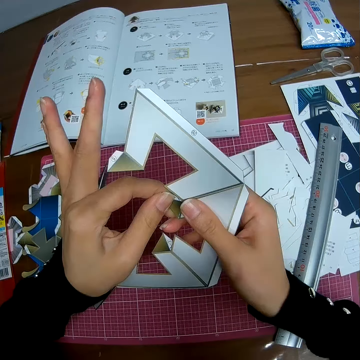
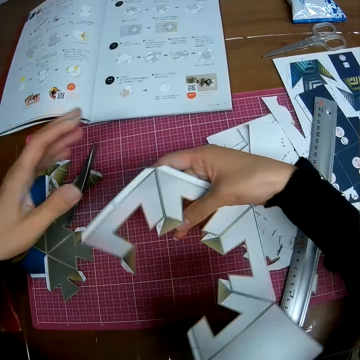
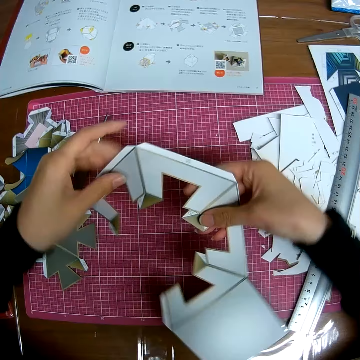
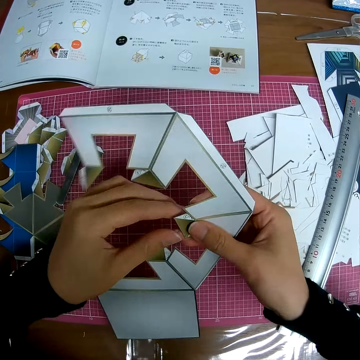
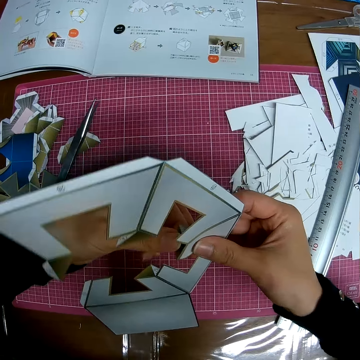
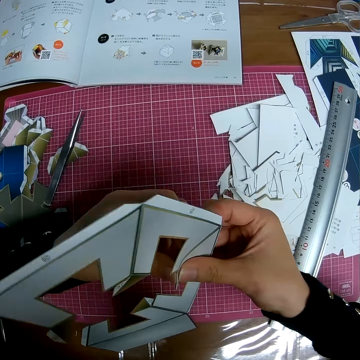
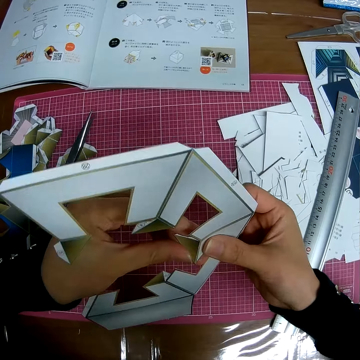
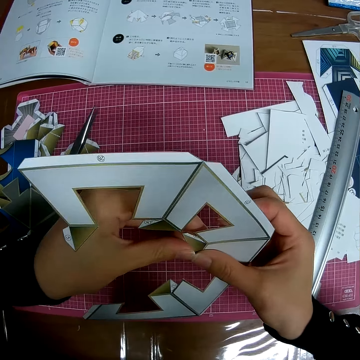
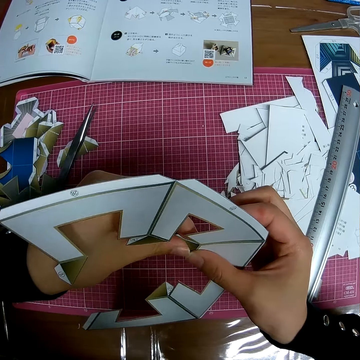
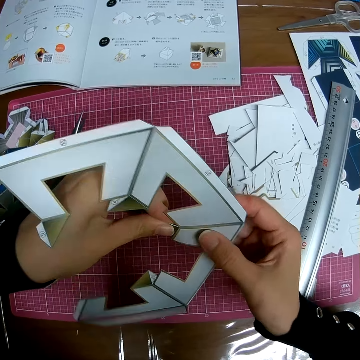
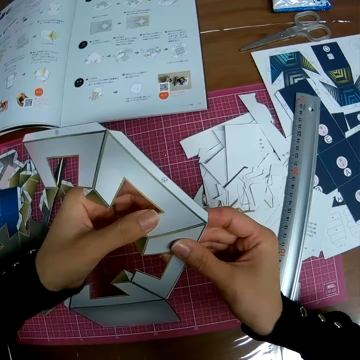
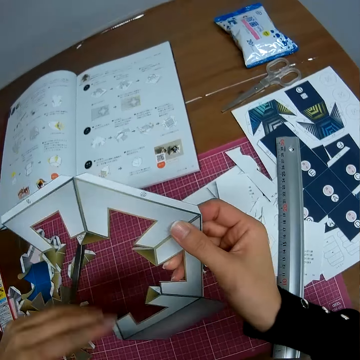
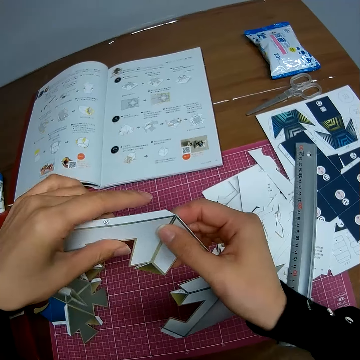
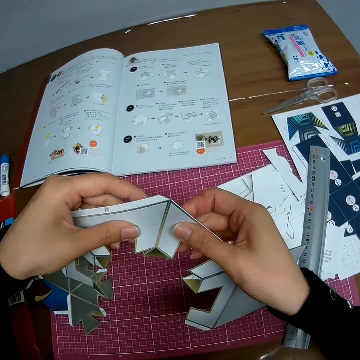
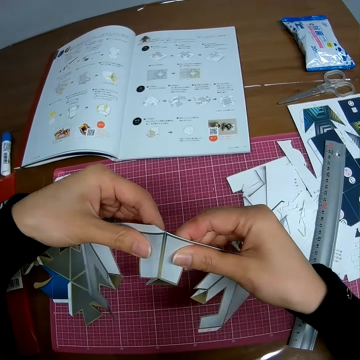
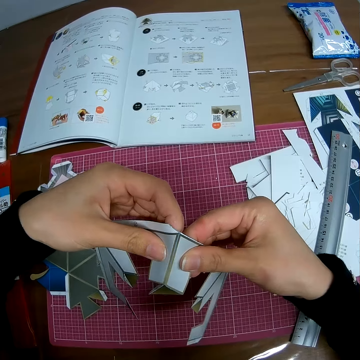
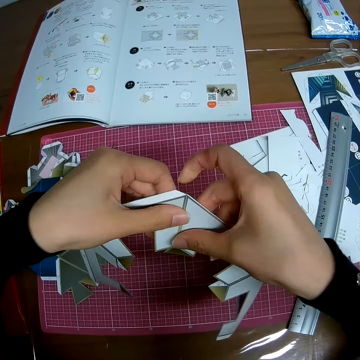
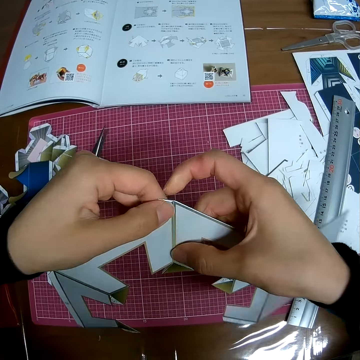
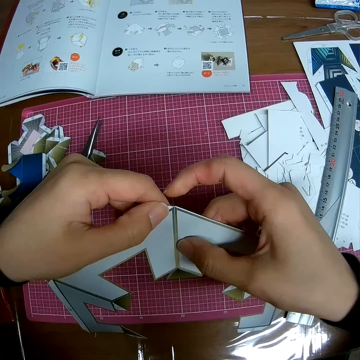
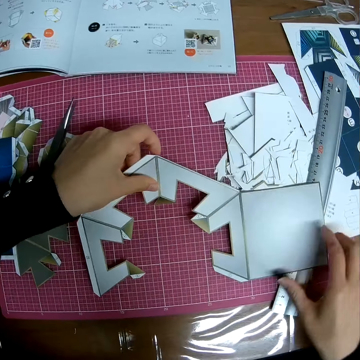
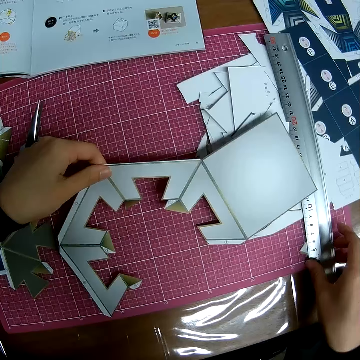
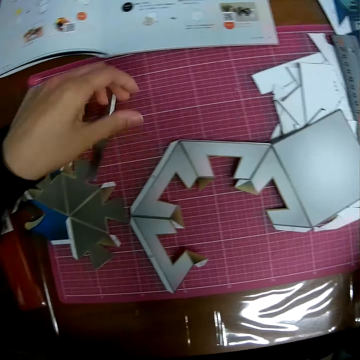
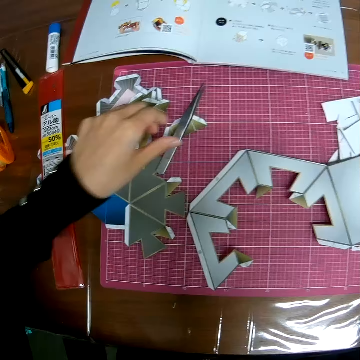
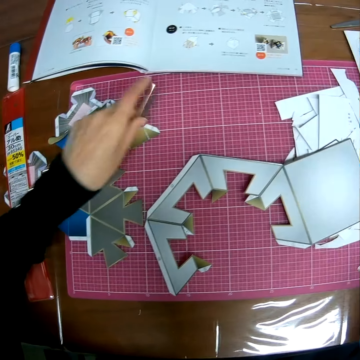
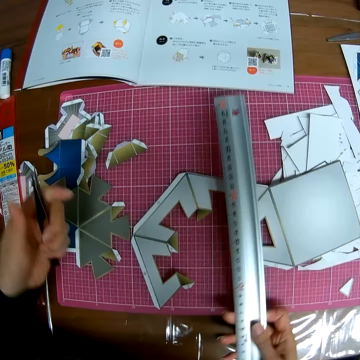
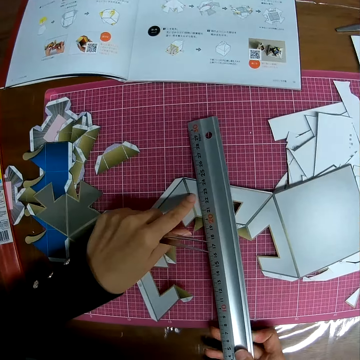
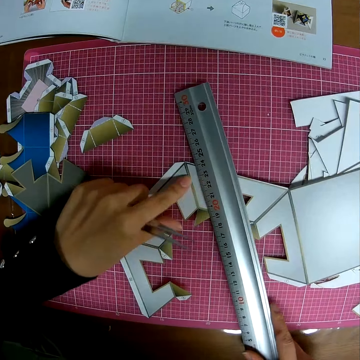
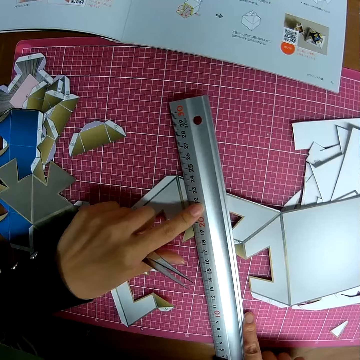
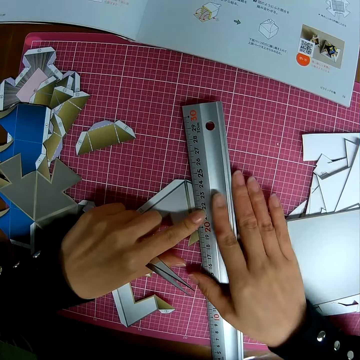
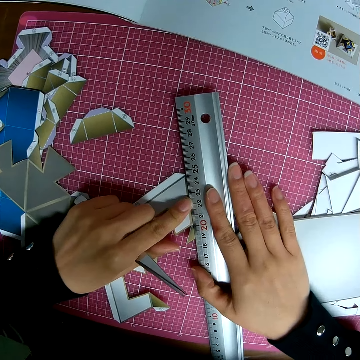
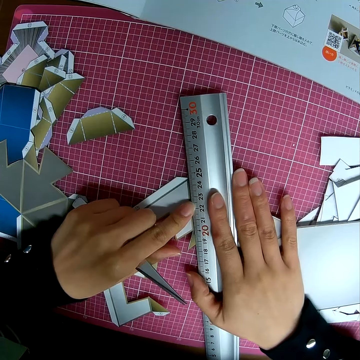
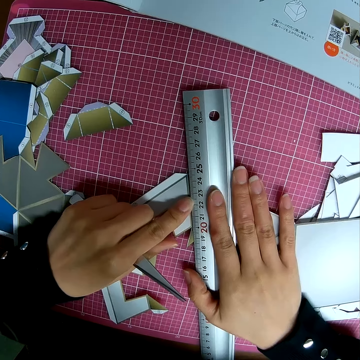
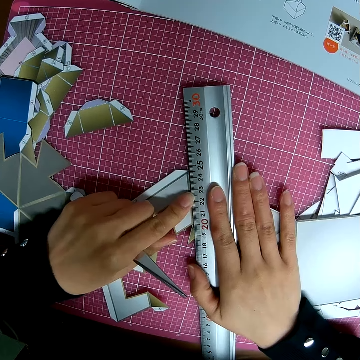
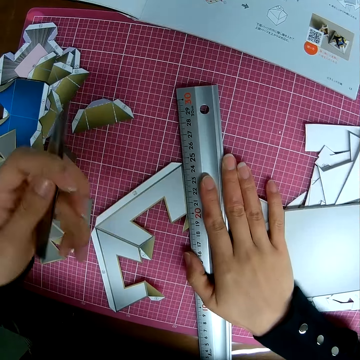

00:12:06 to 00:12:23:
The camera wearer folds the paper model. They drop the craft sheet on the self healing cutting mat, pick up the ruler on the self healing cutting mat, and pick up the picker on the self healing cutting mat. They place the ruler on the craft sheet. They measure the paper model.

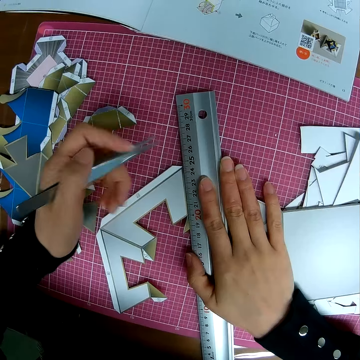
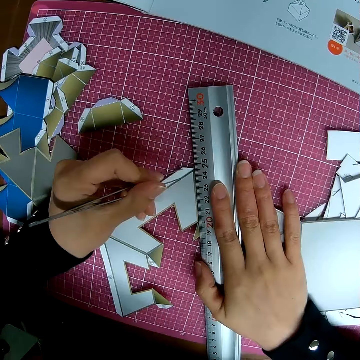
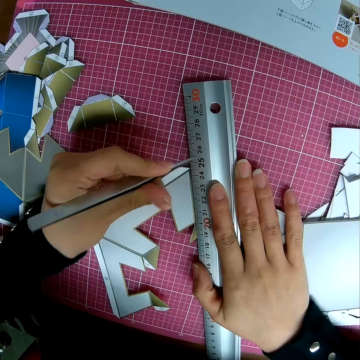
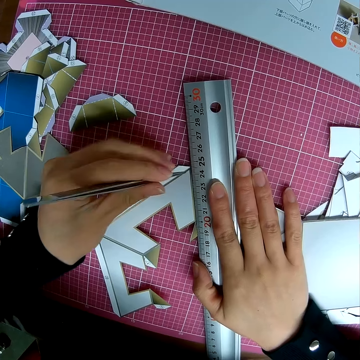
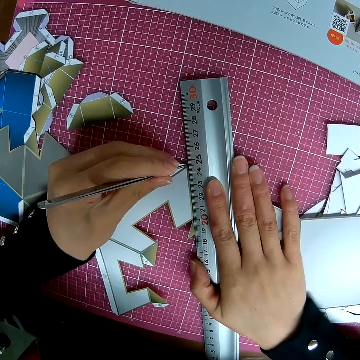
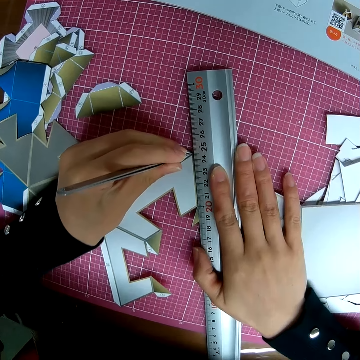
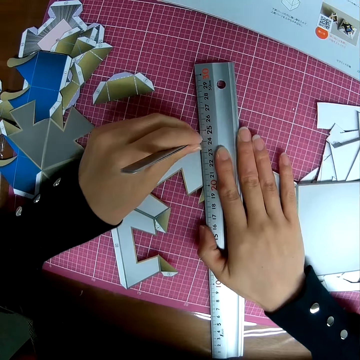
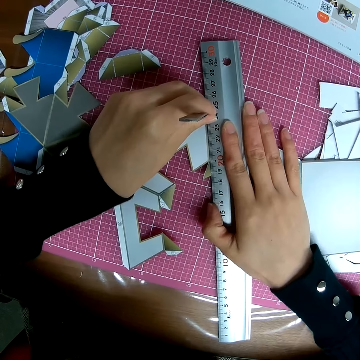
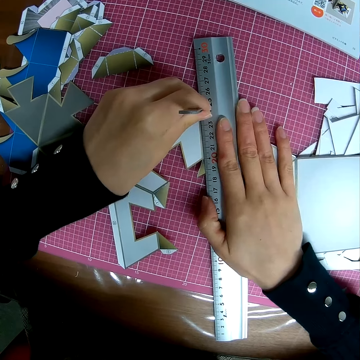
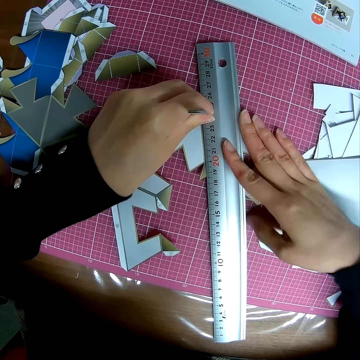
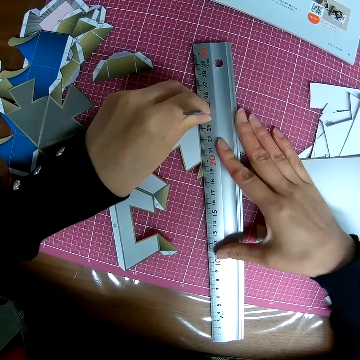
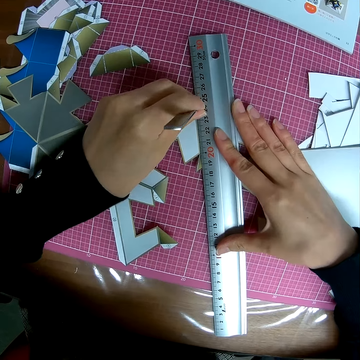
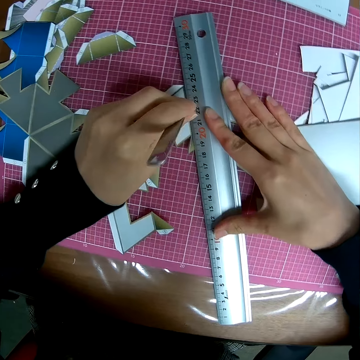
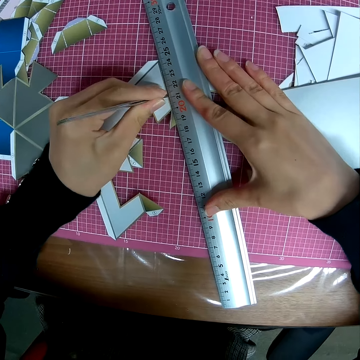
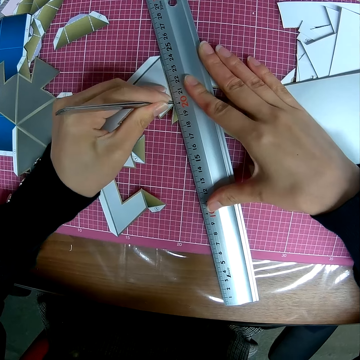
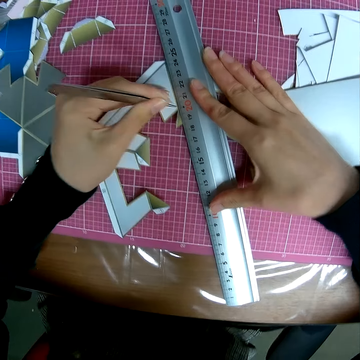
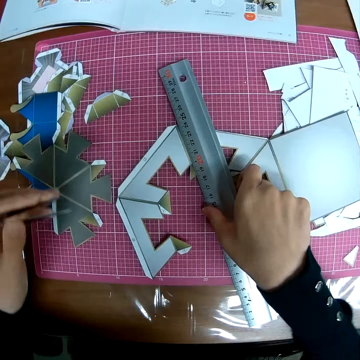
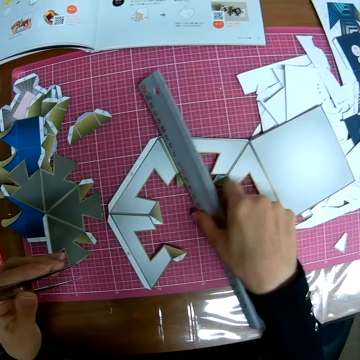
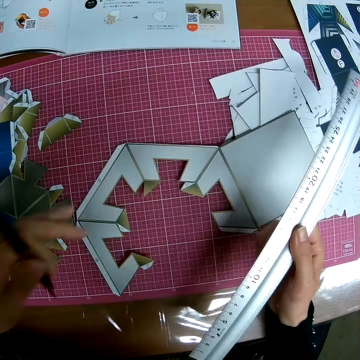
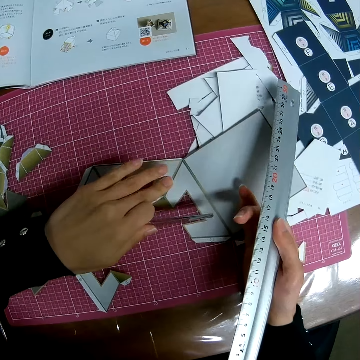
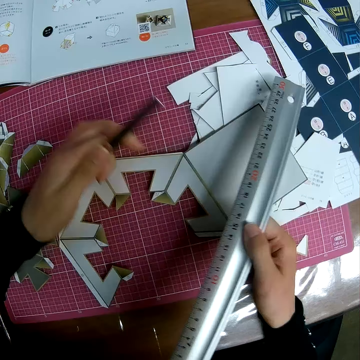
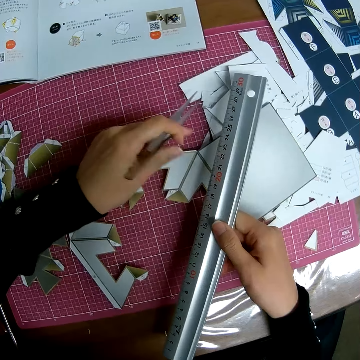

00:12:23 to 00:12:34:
The camera wearer marks the craft sheet with the picker in his hand. He cuts the paper model. He picks up the ruler from the craft sheet.

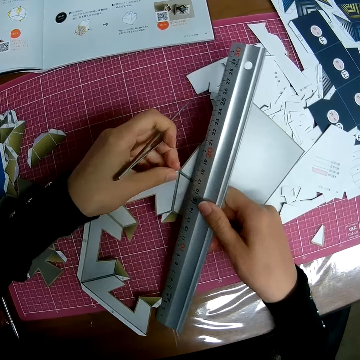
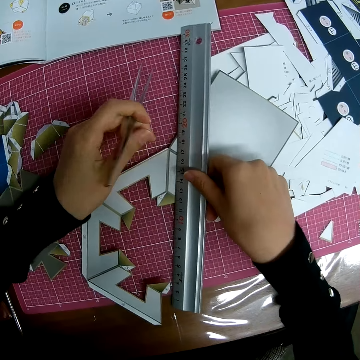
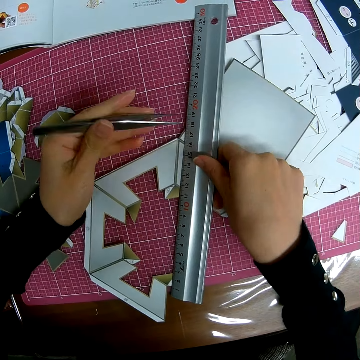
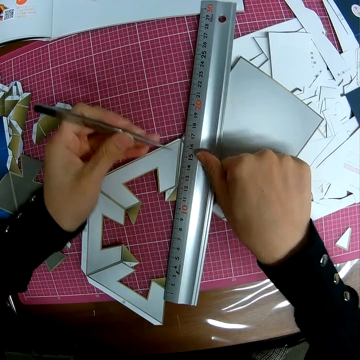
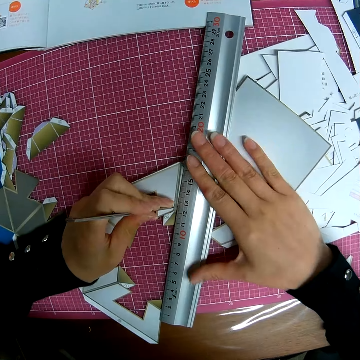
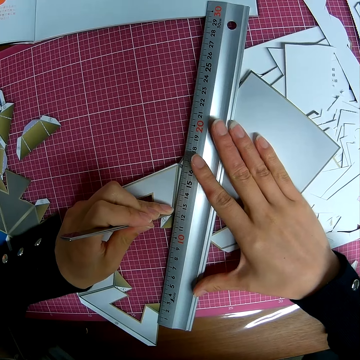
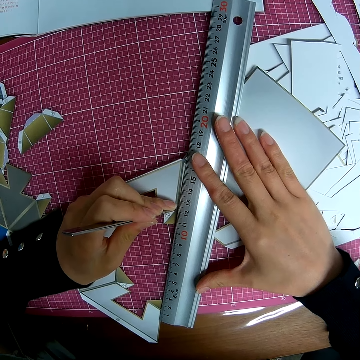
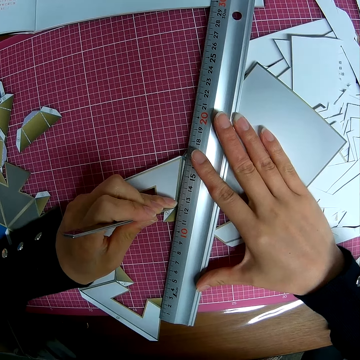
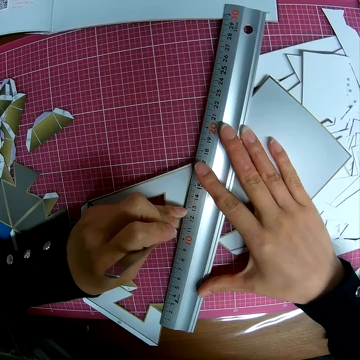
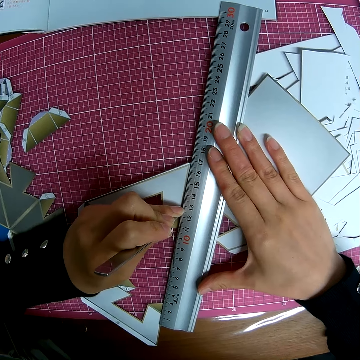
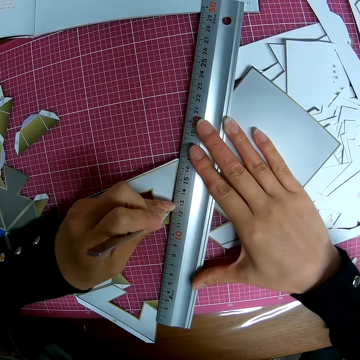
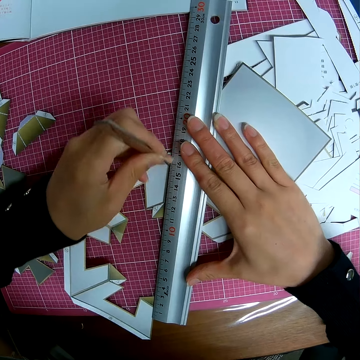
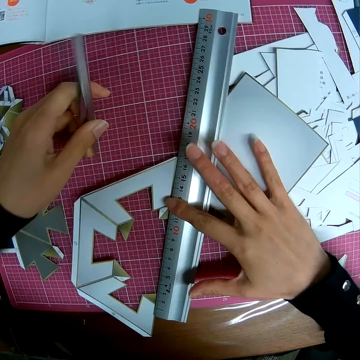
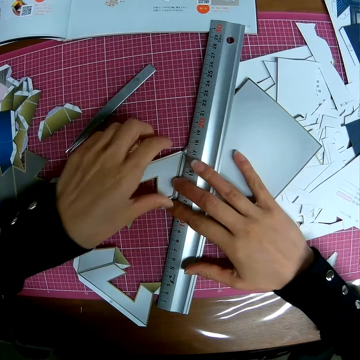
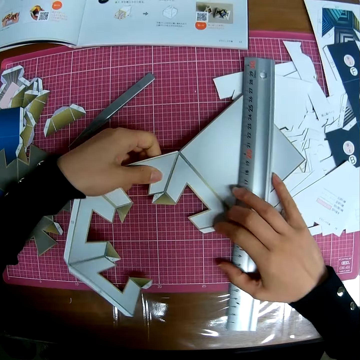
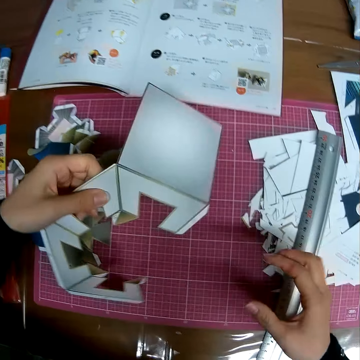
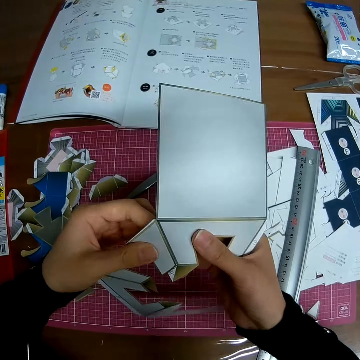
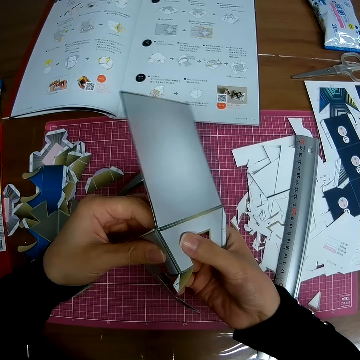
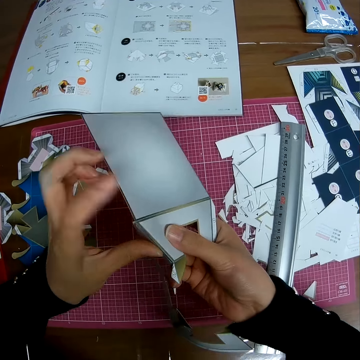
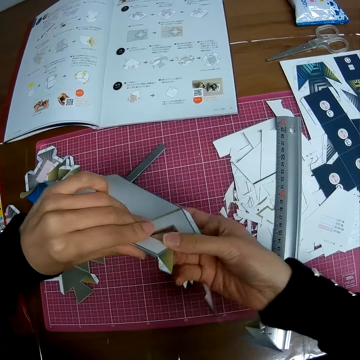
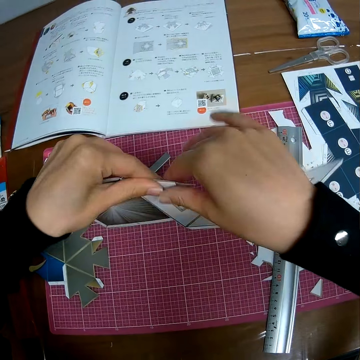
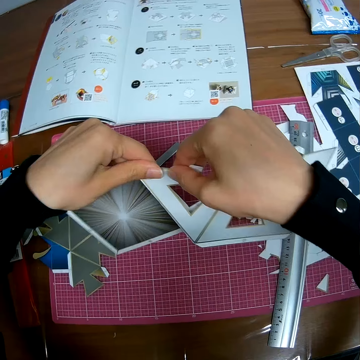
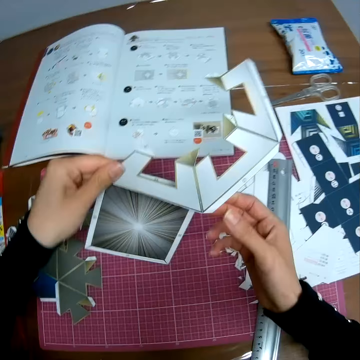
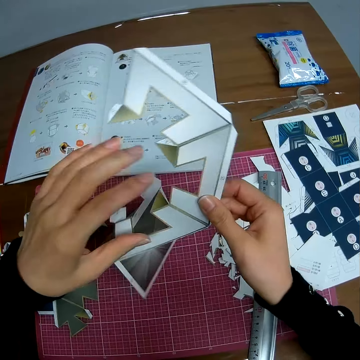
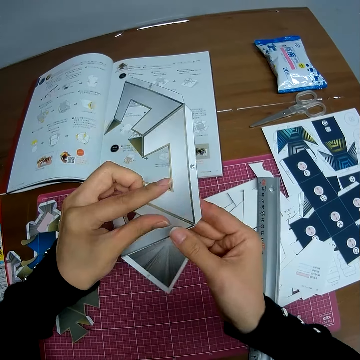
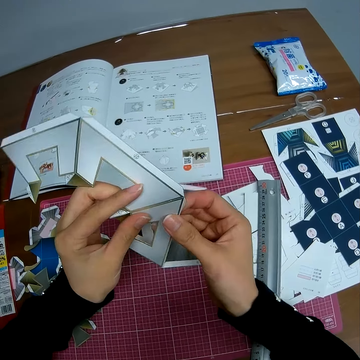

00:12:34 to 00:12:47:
The camera wearer places the ruler on the craft sheet. He measures the paper model. He marks the craft sheet with the picker in his hand. He cuts the paper model. He drops the picker on the self healing cutting mat, picks up the craft sheet on the self healing cutting mat, and adjusts the craft sheet in his hand. He folds the paper model.
